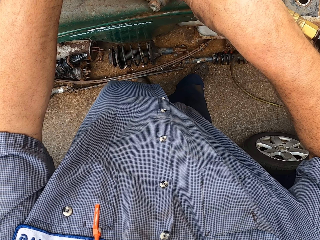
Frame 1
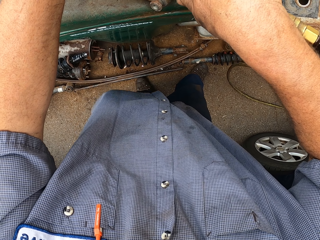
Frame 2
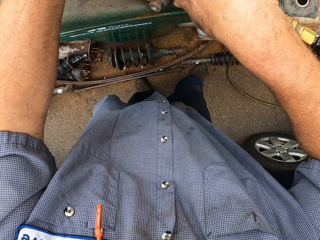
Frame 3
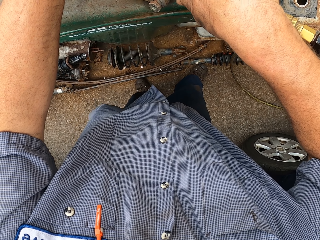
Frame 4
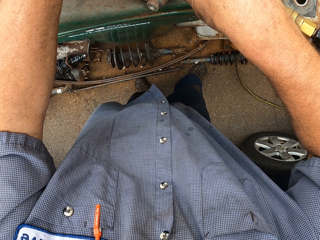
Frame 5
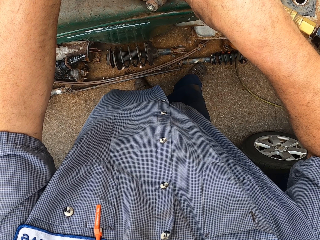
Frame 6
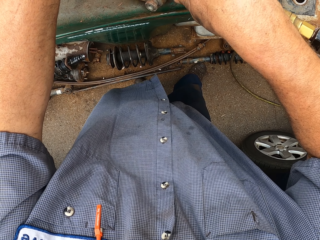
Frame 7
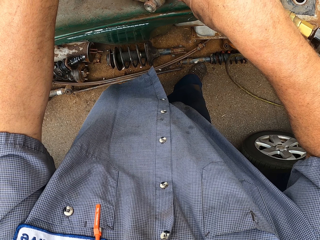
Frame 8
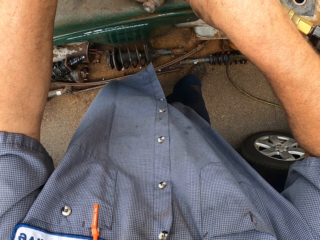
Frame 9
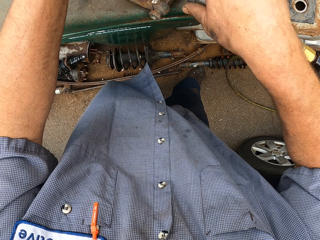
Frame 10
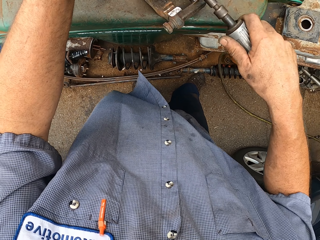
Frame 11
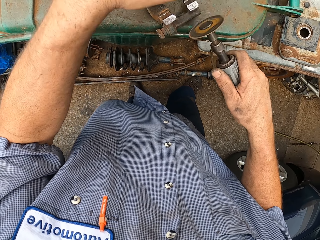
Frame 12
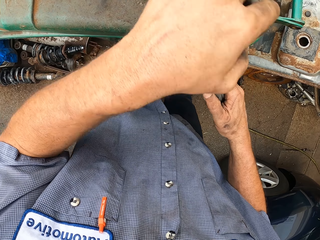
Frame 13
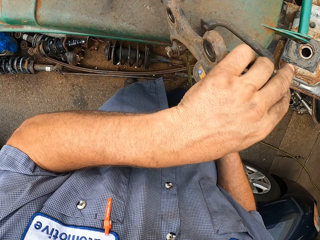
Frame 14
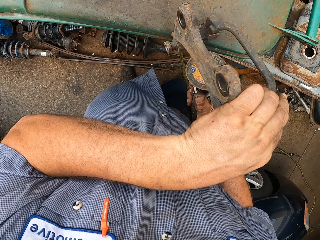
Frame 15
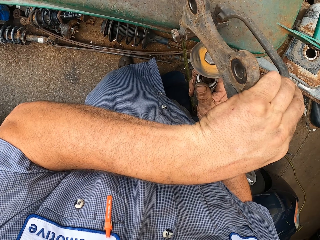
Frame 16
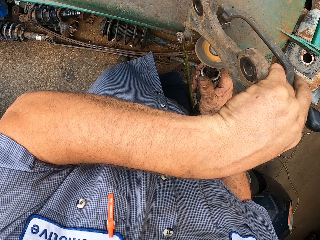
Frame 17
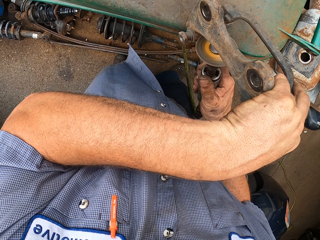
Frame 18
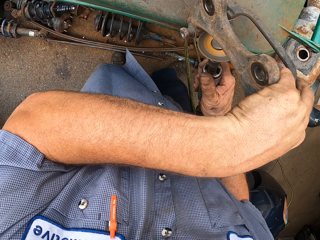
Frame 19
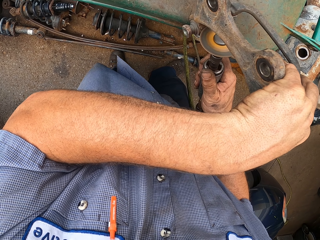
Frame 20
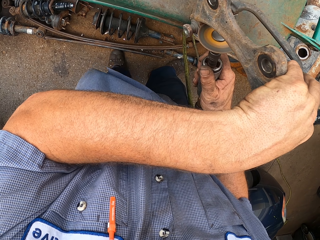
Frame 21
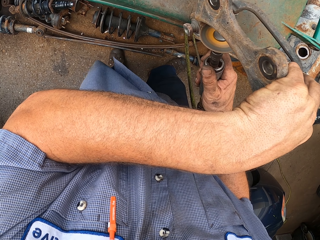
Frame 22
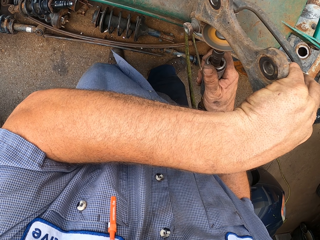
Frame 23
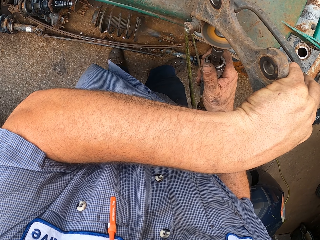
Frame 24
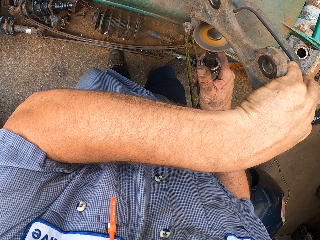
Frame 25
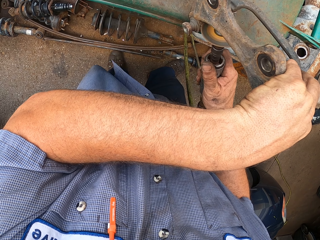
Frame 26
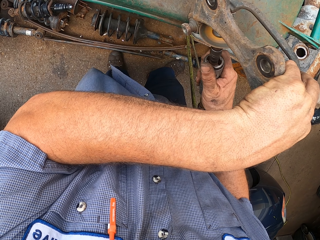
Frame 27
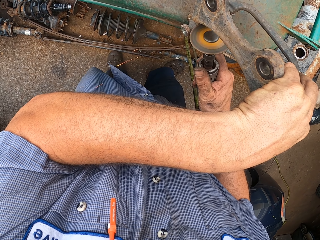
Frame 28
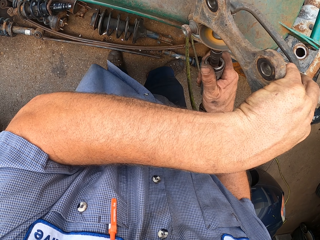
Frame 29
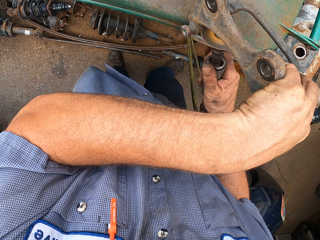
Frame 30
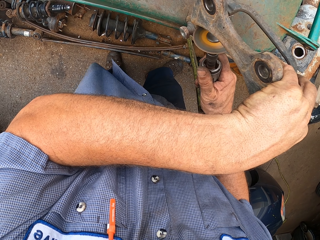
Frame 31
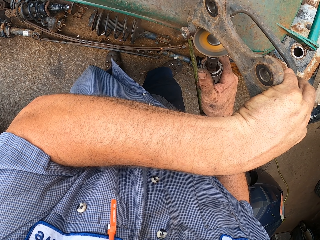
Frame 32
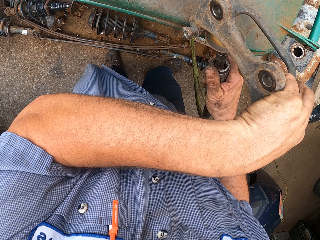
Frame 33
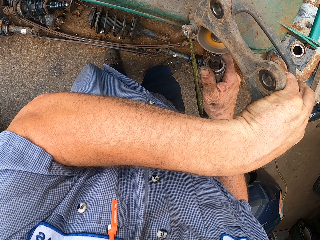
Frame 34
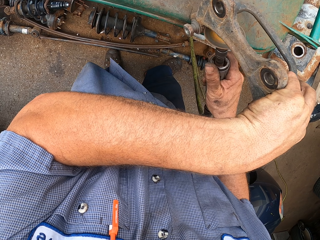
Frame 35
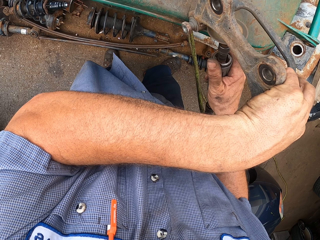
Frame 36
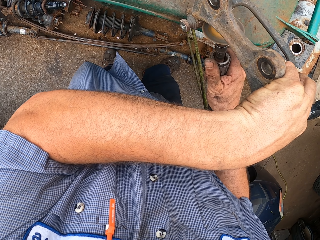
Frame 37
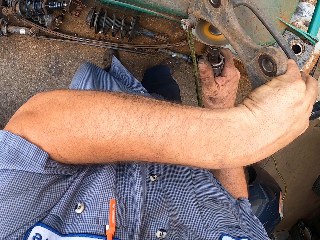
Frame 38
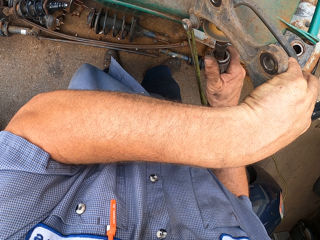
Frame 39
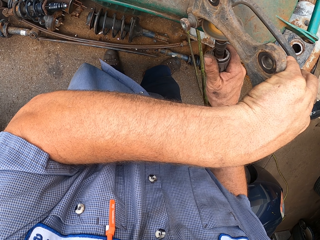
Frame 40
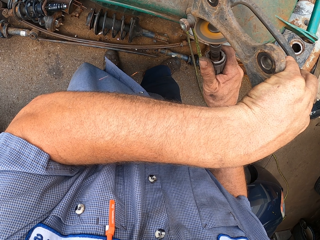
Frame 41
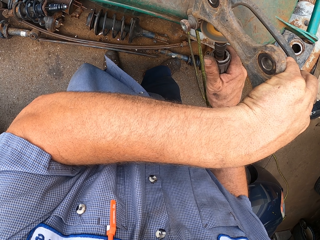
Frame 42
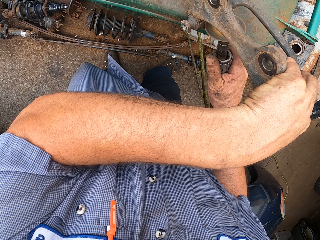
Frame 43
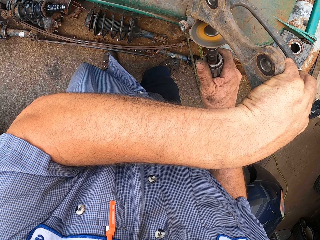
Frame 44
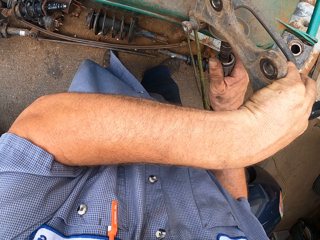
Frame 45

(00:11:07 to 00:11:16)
The camera wearer moves something. They smoothen something.

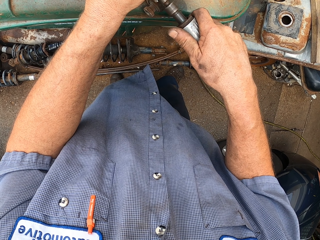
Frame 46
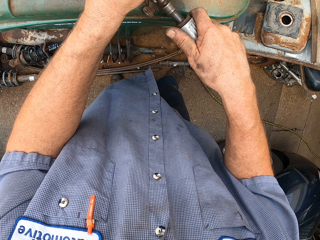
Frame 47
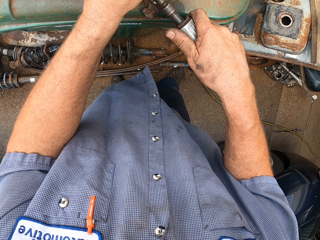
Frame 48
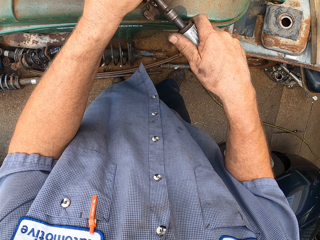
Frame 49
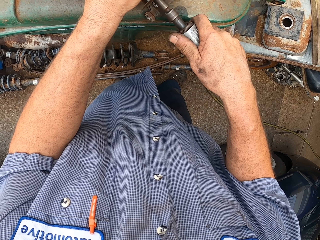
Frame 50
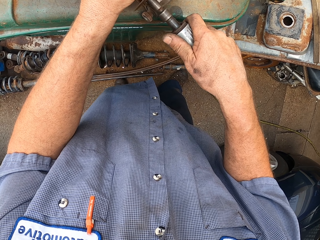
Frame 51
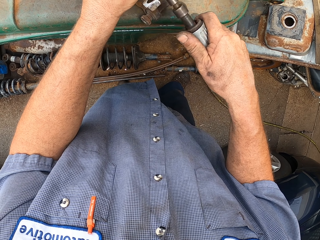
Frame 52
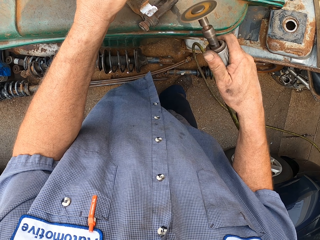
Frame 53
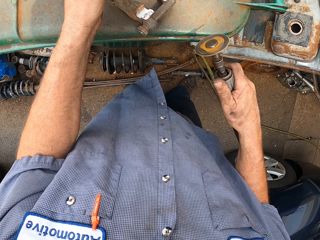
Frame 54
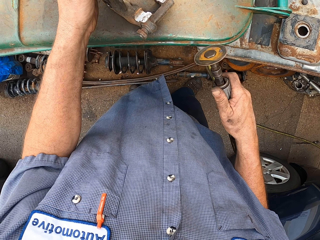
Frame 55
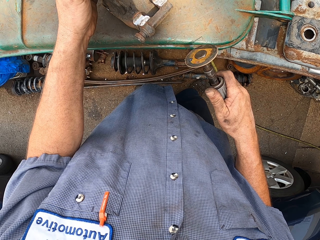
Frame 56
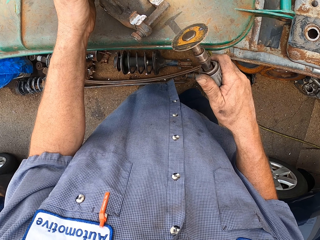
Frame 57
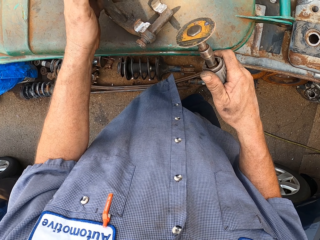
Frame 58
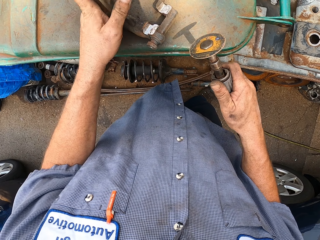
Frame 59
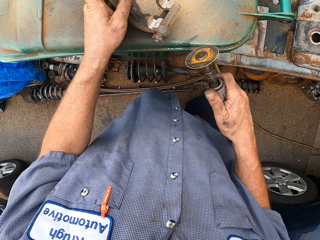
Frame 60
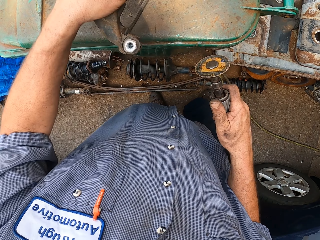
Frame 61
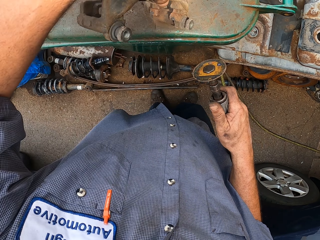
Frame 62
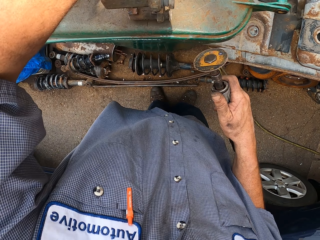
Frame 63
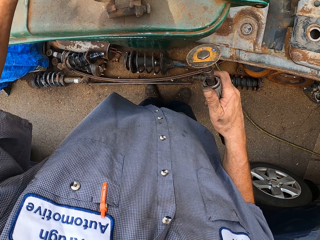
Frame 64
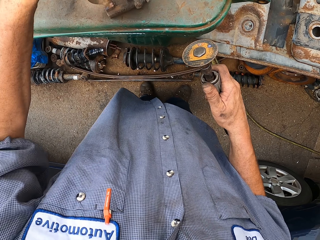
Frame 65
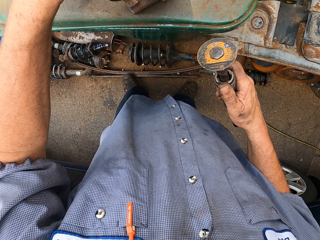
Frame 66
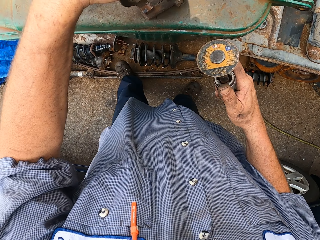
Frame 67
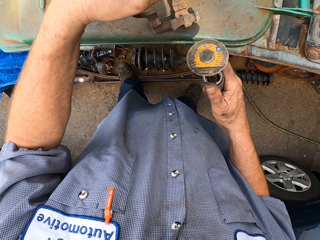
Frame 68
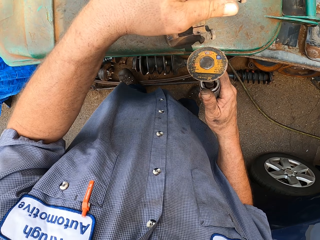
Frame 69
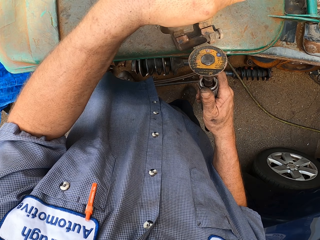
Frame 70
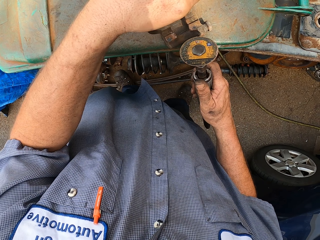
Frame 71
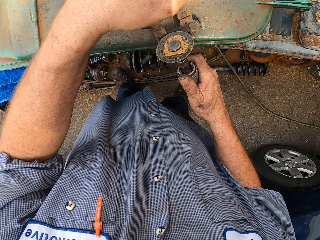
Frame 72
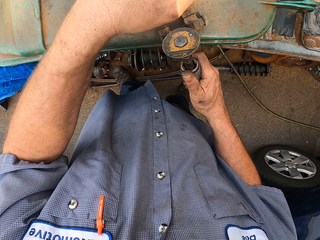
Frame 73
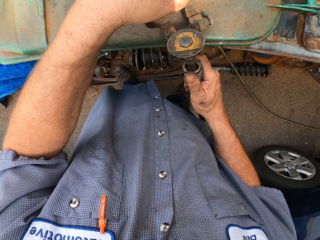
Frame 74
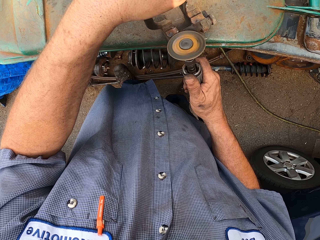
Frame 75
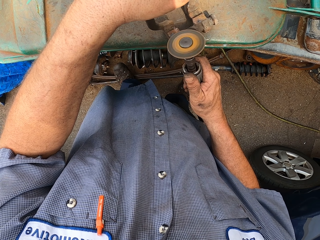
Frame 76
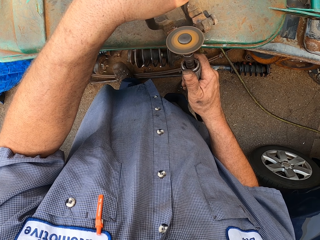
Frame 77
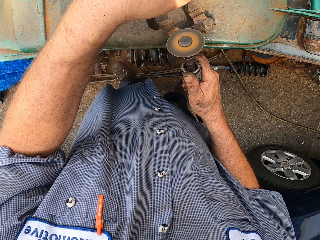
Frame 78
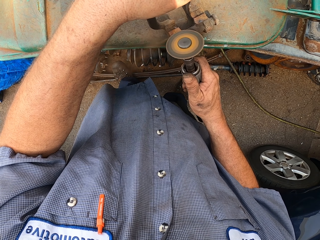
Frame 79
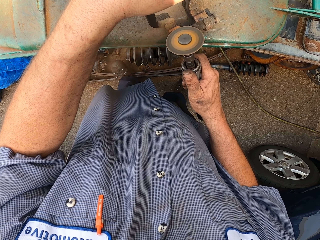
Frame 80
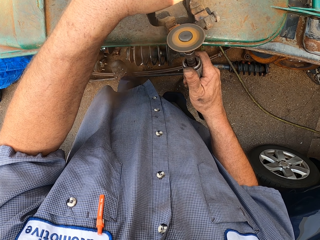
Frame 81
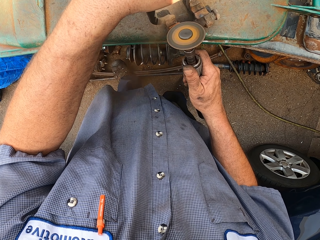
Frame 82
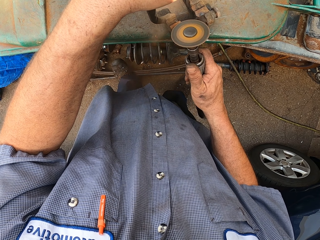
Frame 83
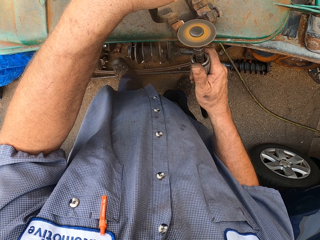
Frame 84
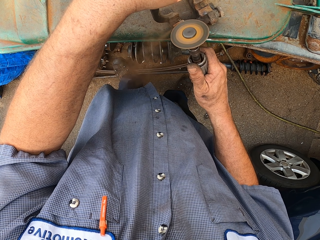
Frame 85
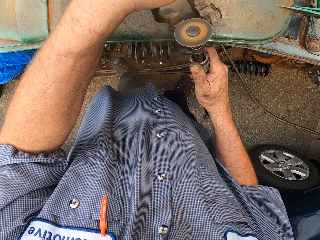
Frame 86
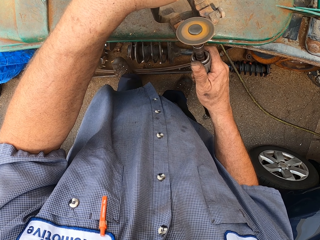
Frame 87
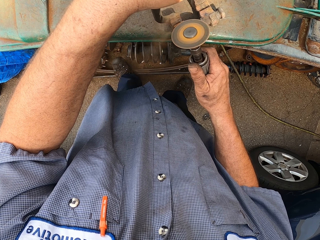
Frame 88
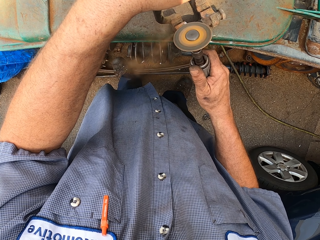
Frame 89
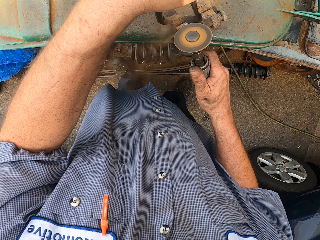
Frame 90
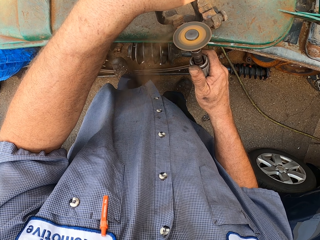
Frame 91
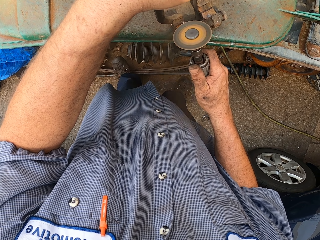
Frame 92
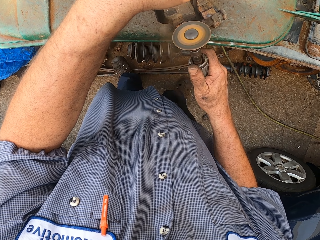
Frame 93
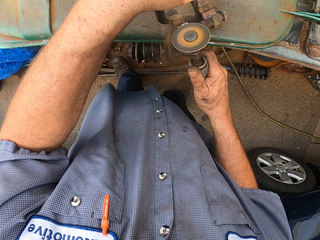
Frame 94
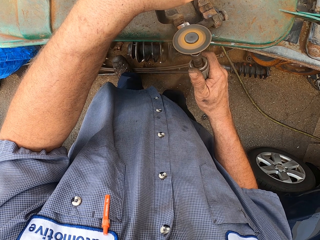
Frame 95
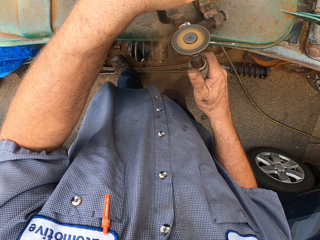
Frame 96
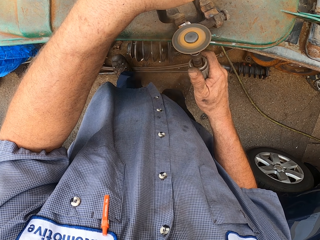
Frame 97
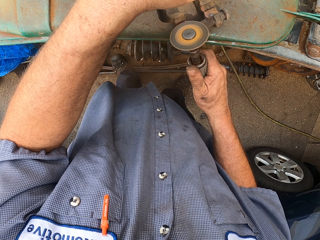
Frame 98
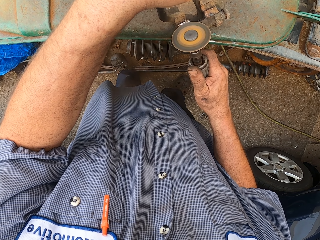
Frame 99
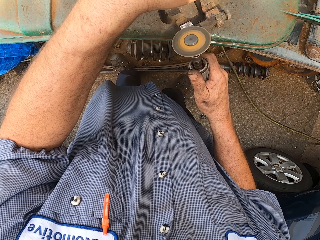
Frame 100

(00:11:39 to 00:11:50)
The camera wearer moves the grinder. They turn something. They move something. They make a step. They smoothen something.
